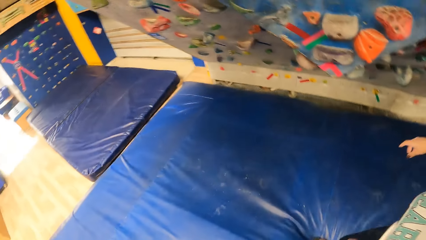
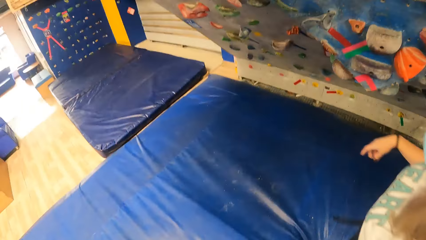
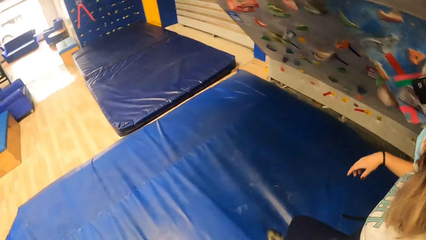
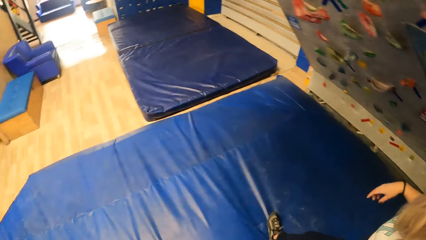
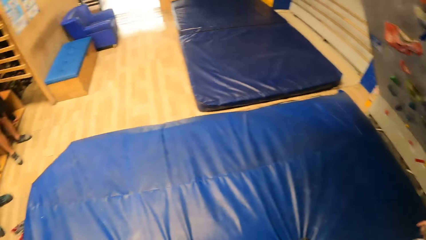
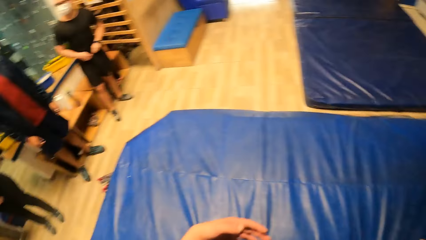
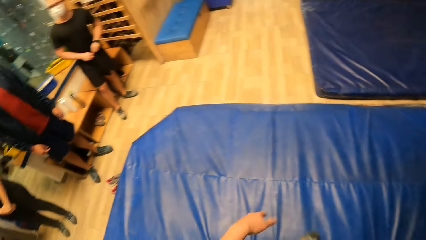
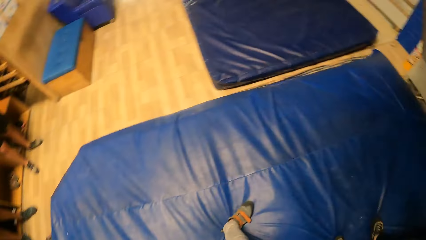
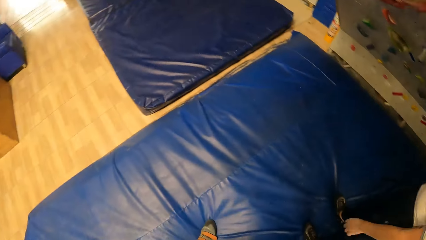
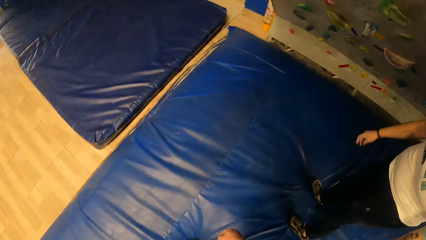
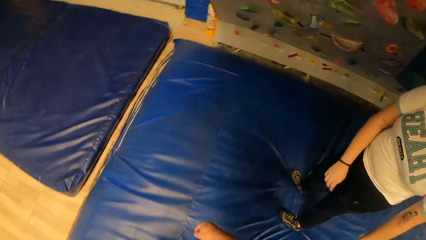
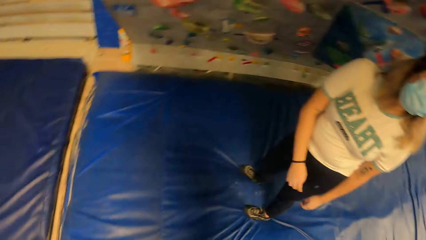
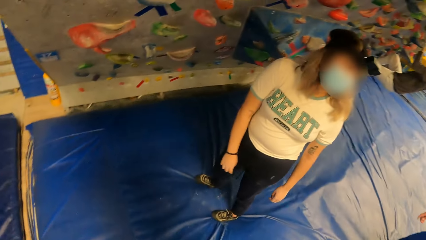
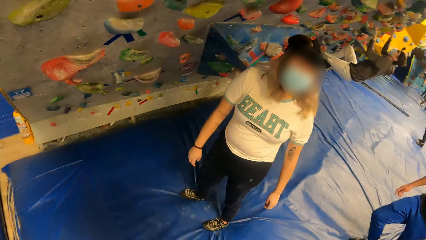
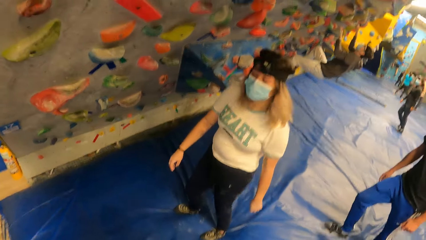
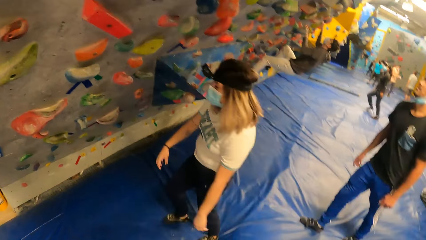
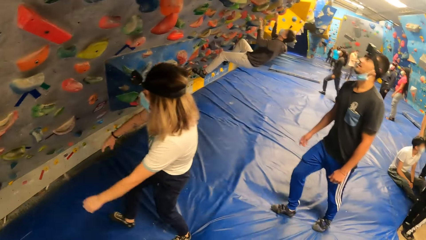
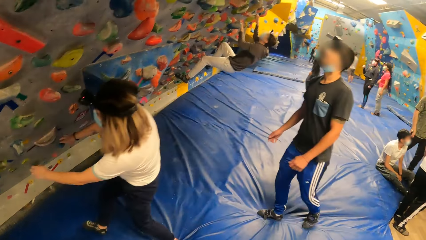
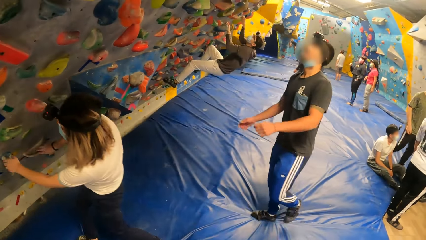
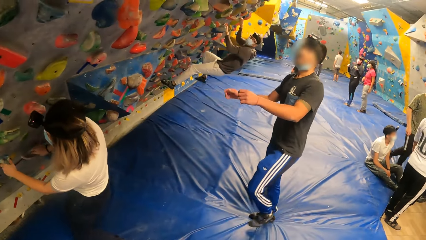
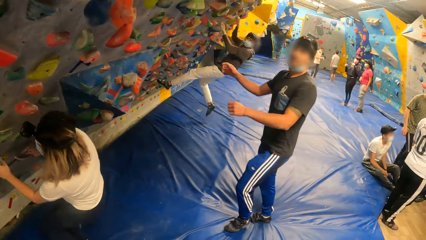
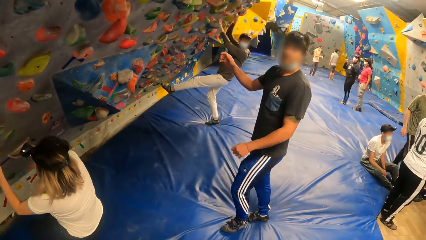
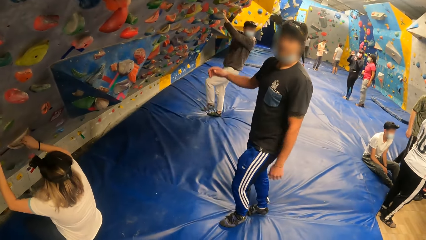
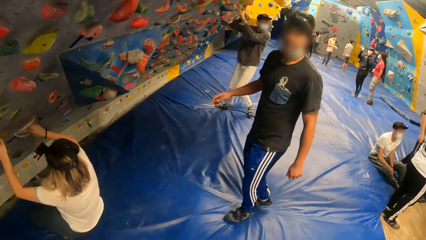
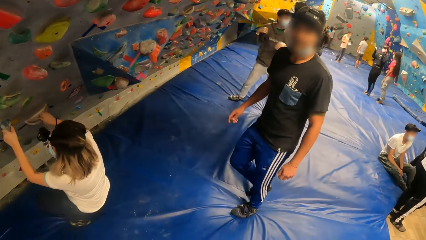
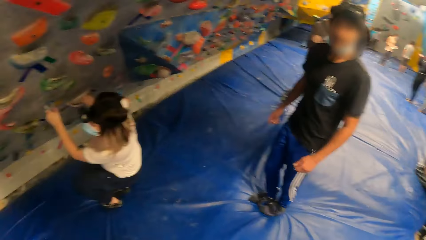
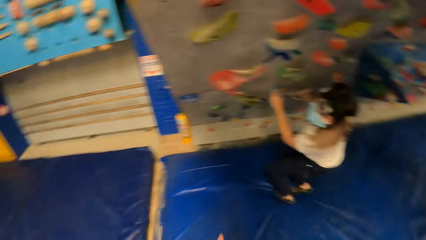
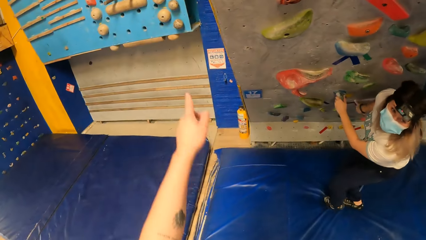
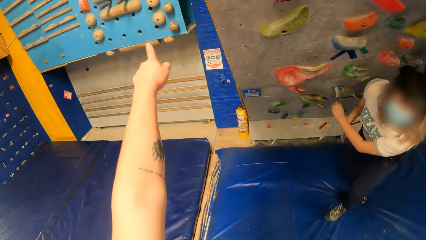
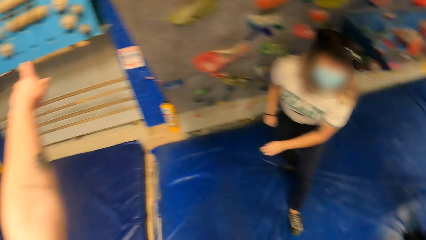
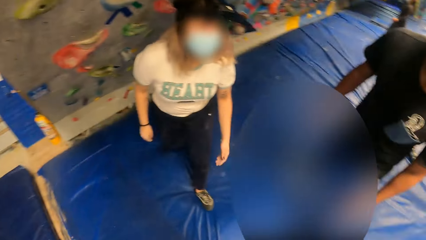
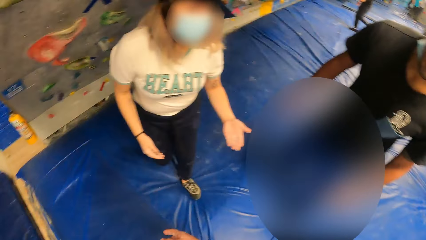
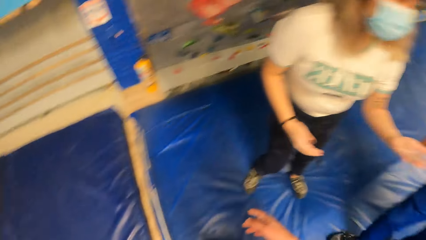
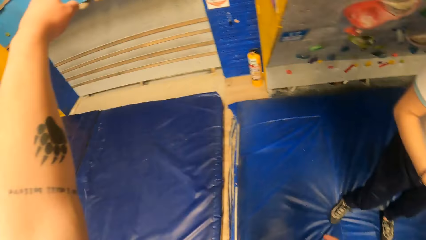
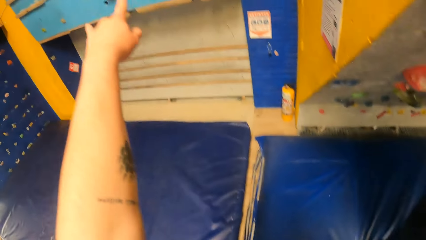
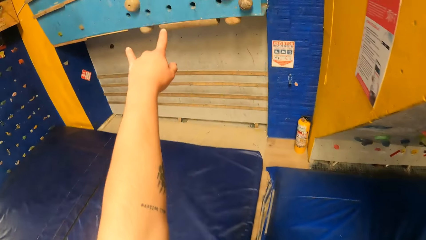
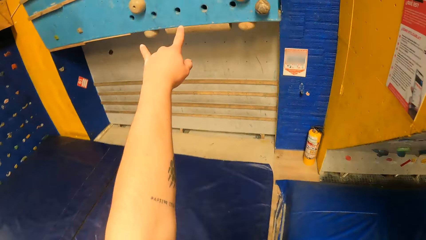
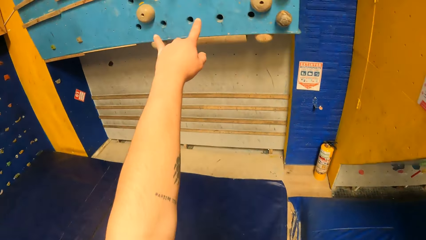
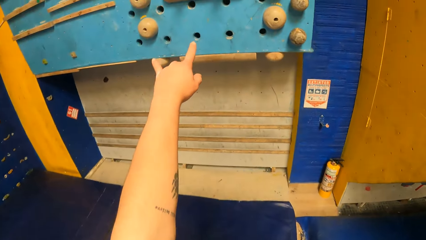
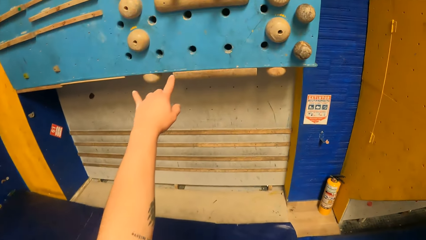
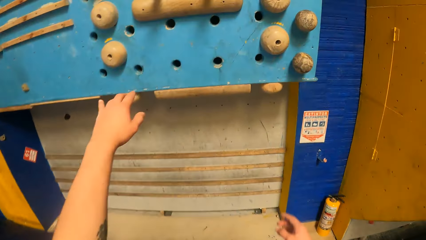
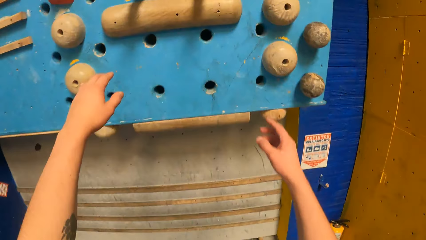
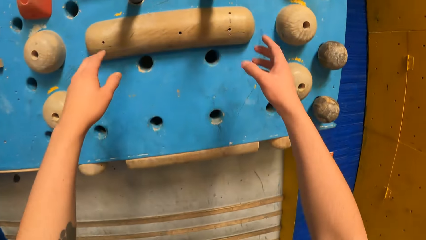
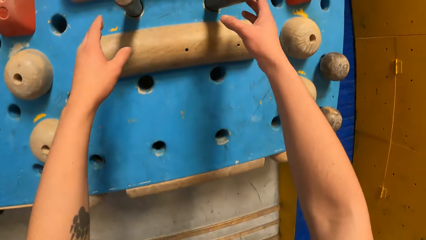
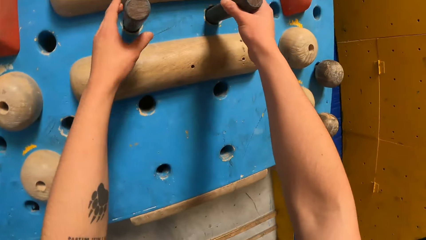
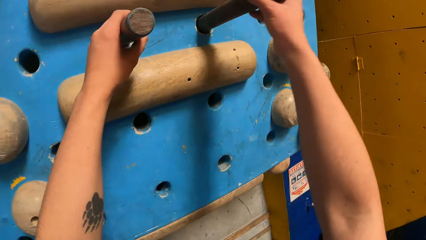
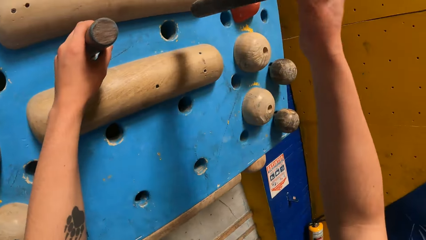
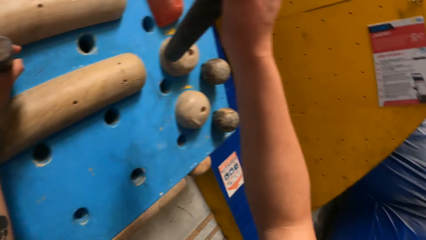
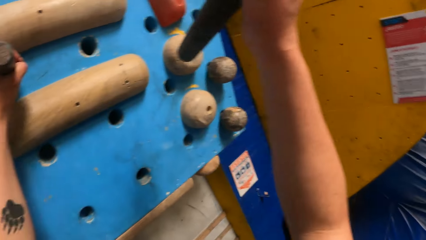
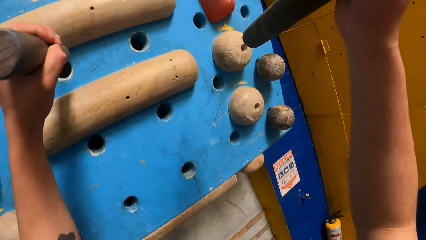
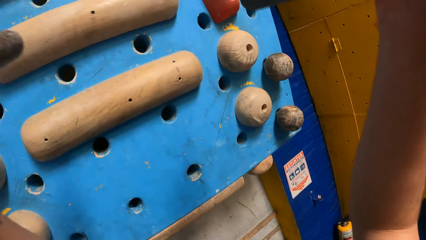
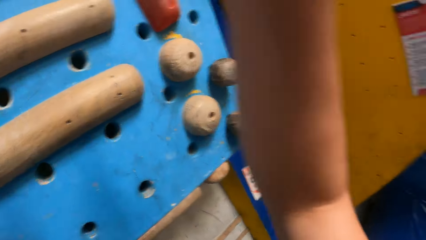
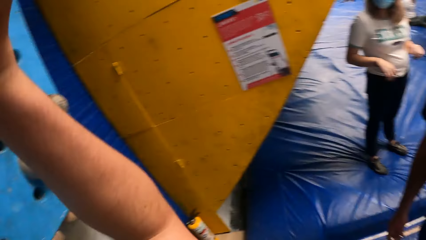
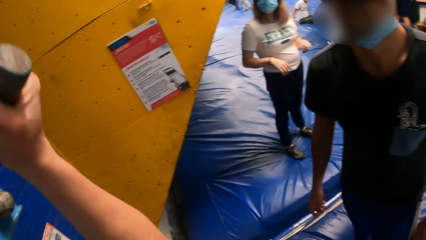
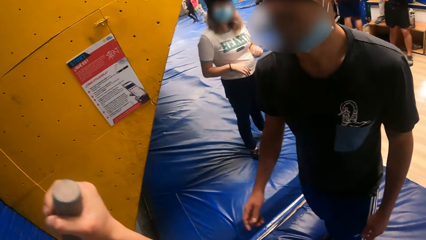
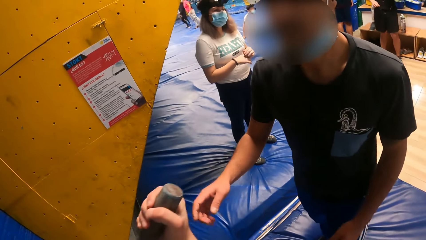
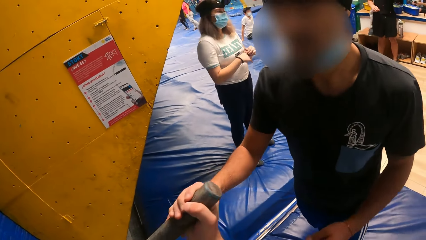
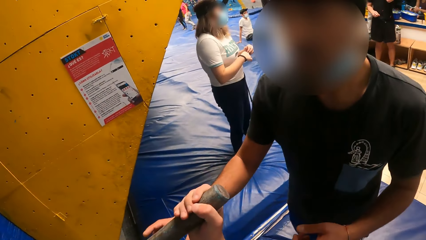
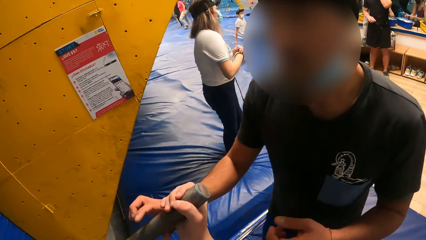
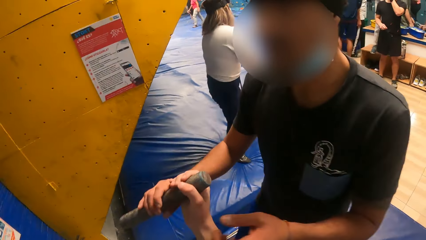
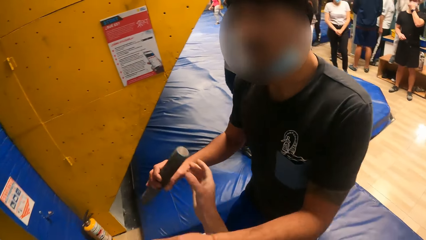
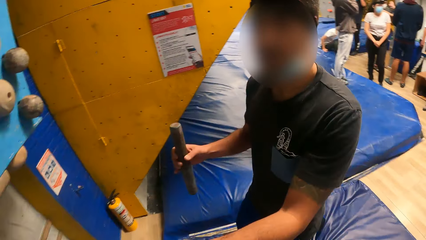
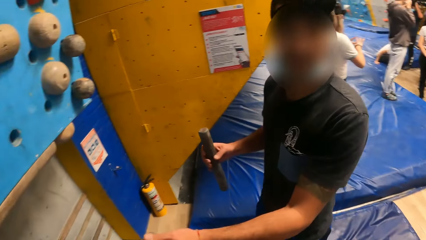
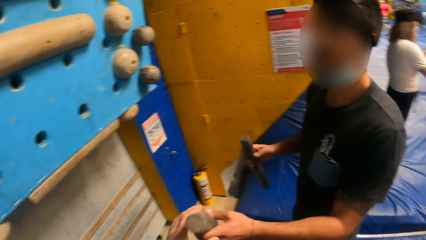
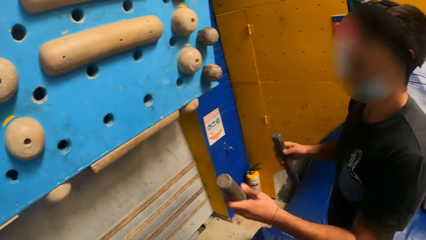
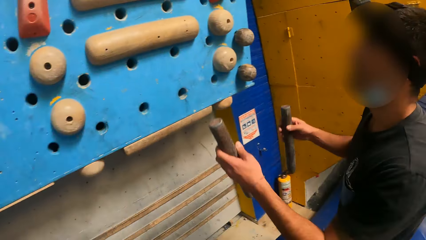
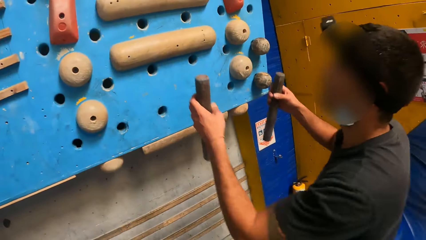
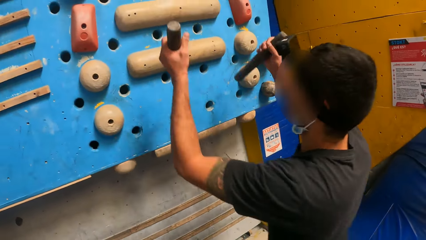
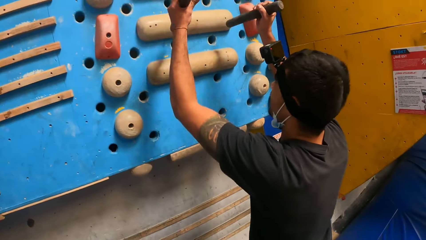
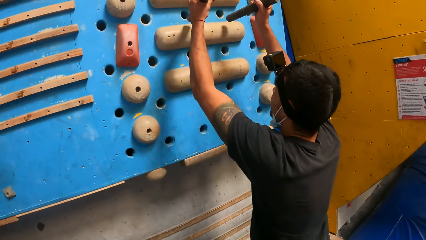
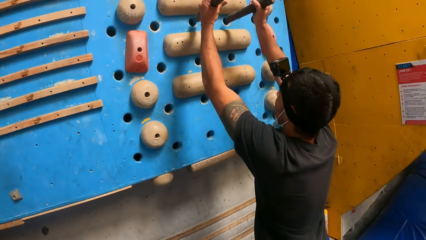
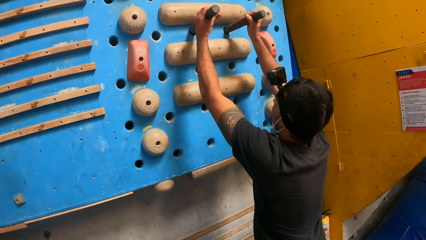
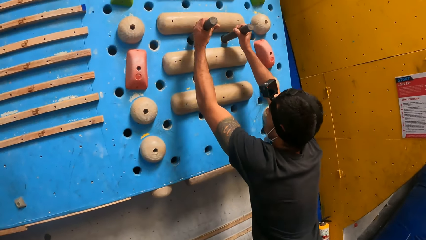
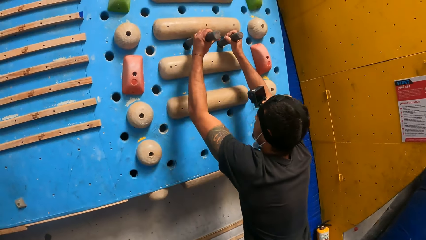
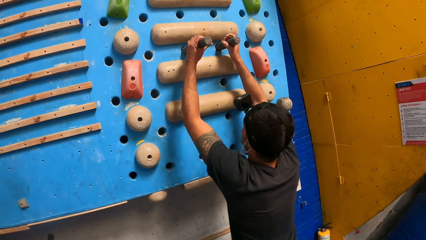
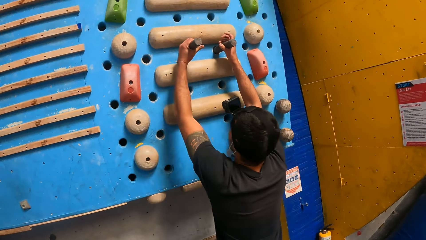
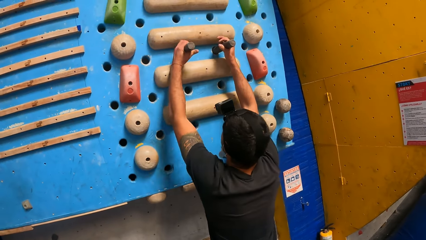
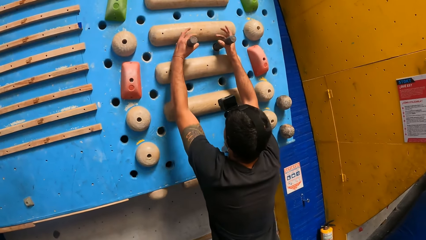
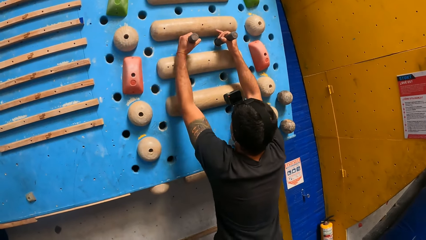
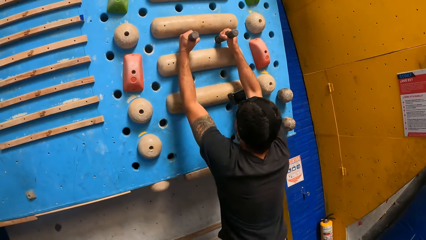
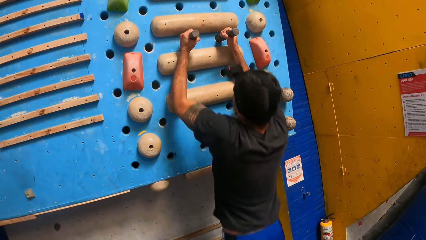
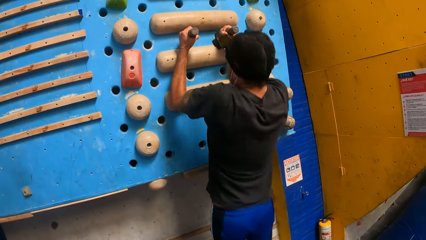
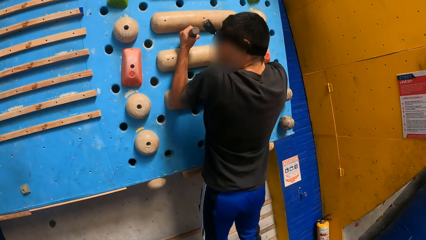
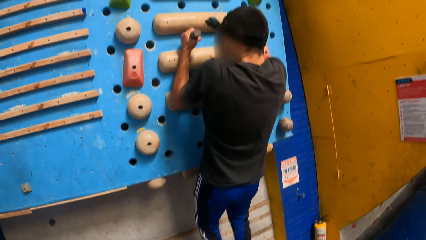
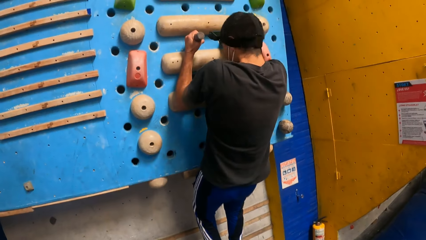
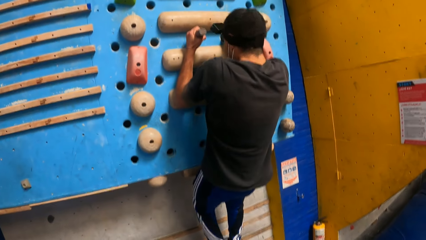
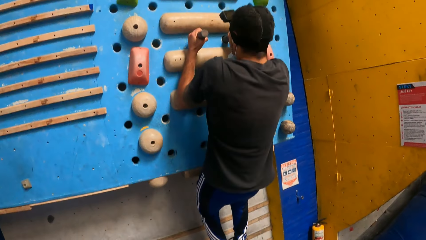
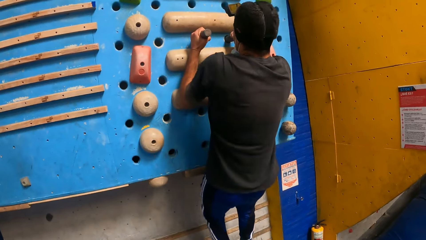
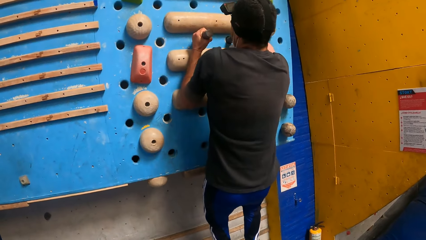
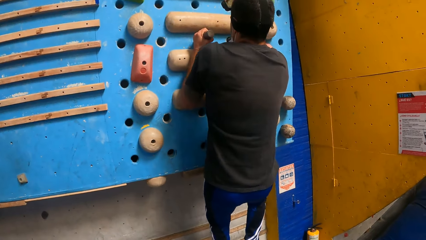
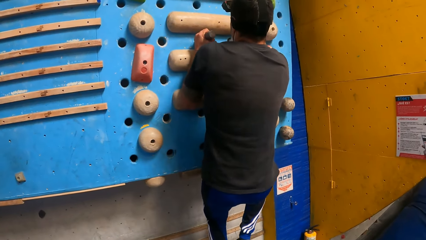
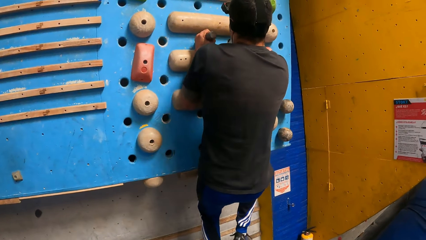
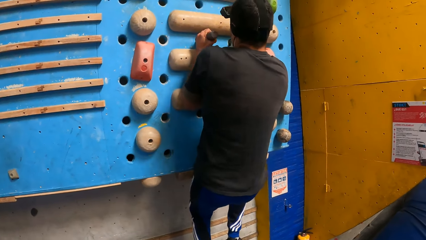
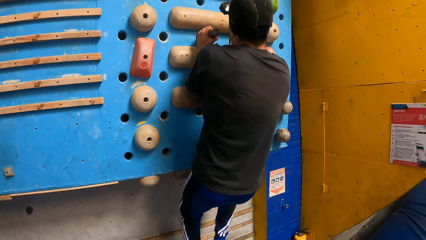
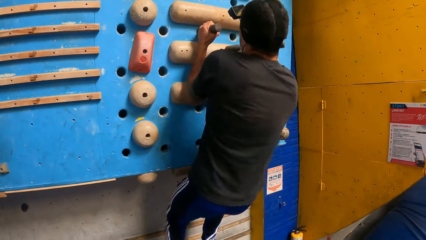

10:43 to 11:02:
A lady moves around. The camera wearer stares at the lady. They point at the climbing wall, walk towards the wall, and remove pieces of wood or climbing wall sticks from the wall. They give a man the pieces of wood. The man puts the climbing sticks on the climbing wall. The camera wearer stares at the man's activity. The man climbs the climbing wall.
